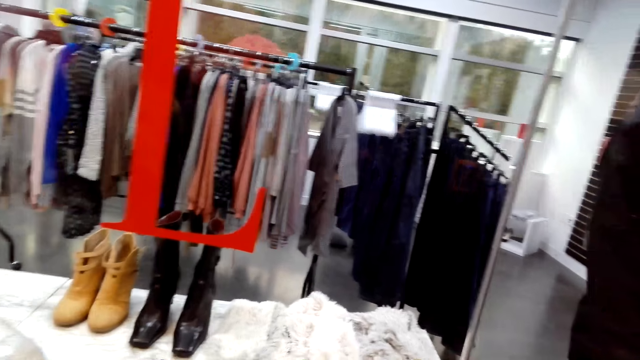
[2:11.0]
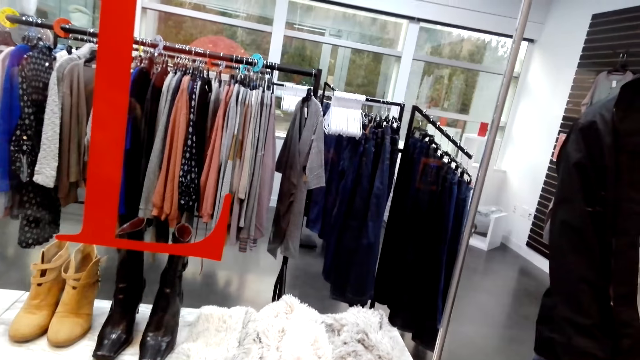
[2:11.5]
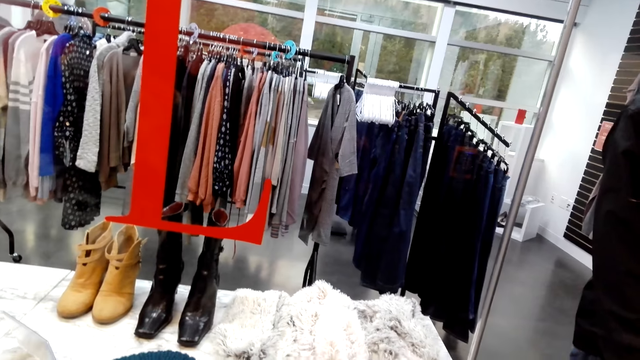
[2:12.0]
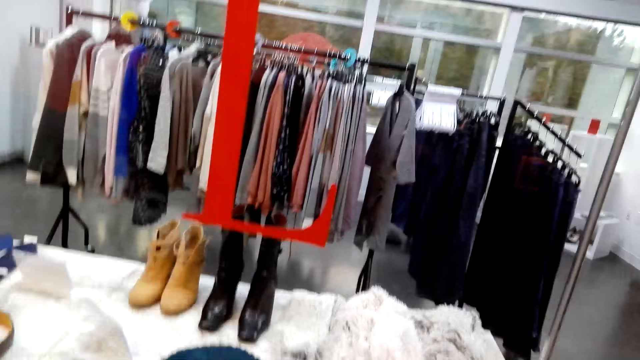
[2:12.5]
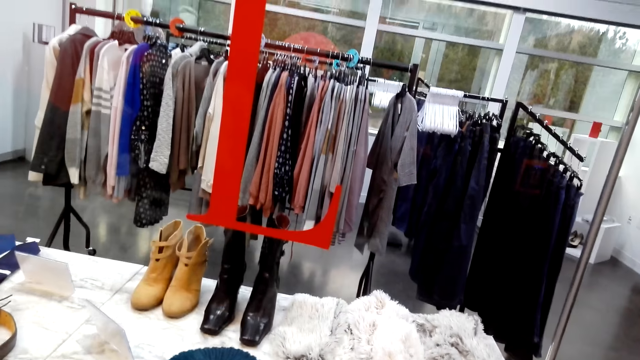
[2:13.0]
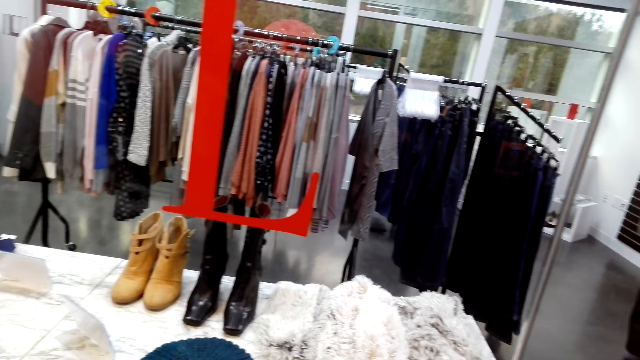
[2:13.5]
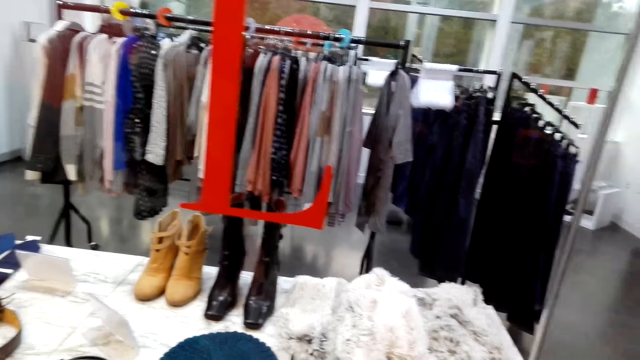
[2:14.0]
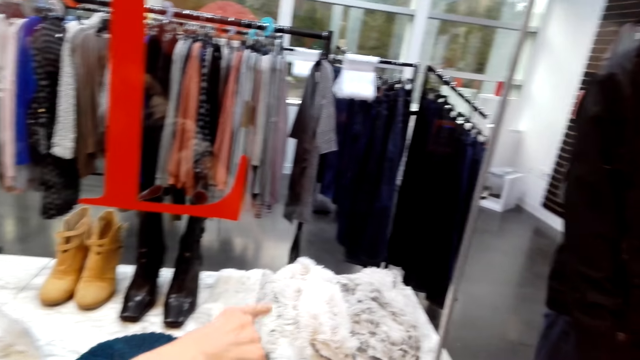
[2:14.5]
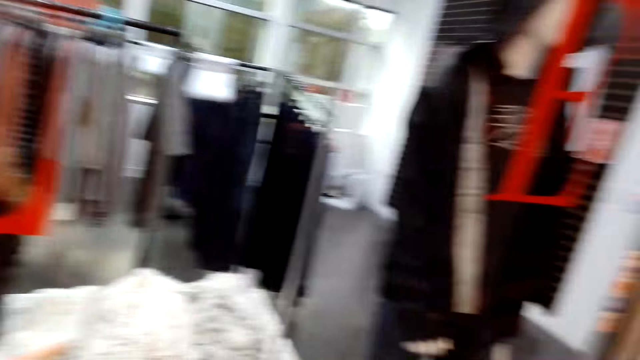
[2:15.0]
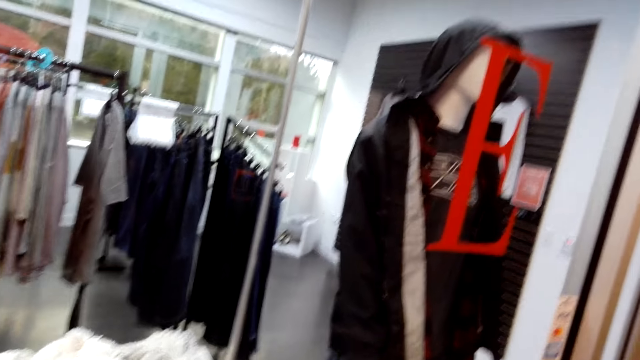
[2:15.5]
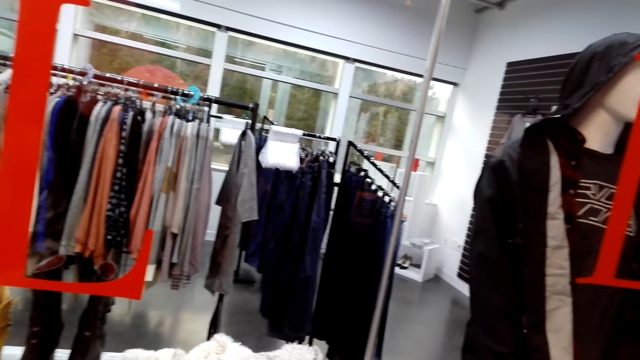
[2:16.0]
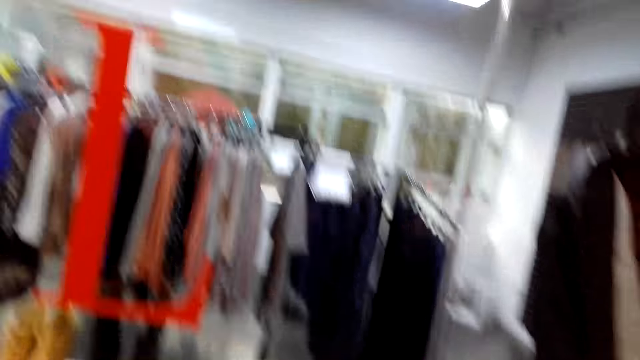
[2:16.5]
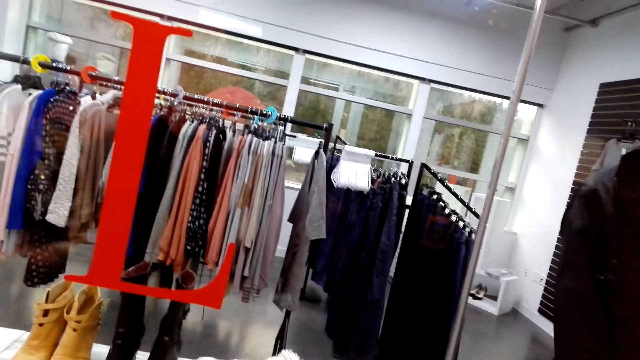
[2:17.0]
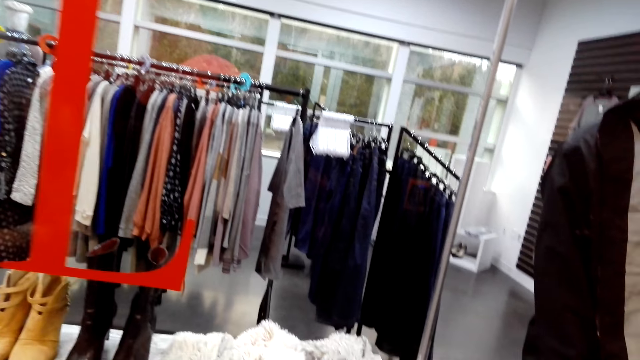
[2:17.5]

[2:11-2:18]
The camera wearer looks at the boots on the shelf.

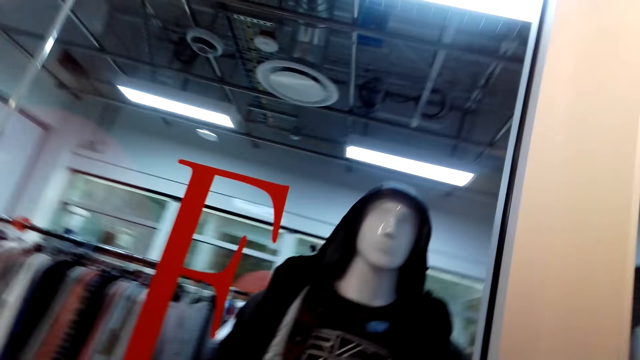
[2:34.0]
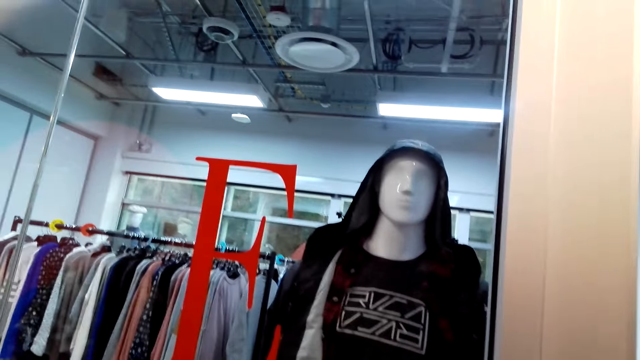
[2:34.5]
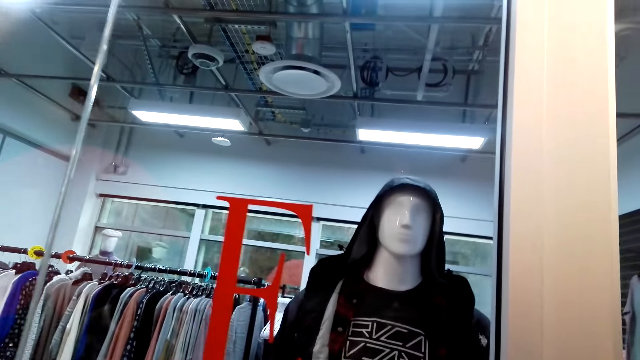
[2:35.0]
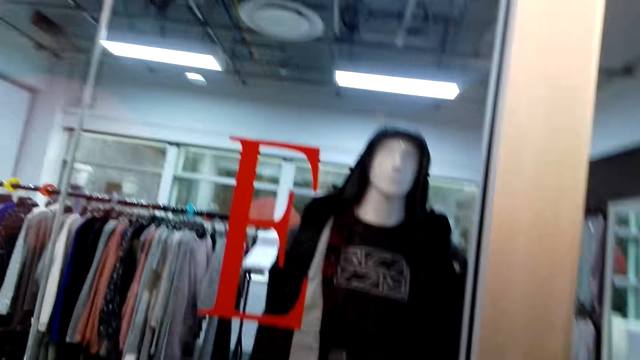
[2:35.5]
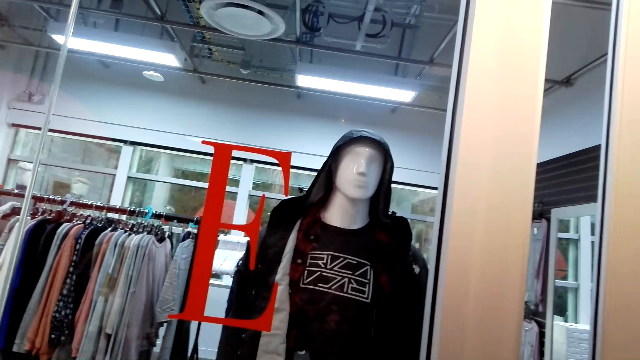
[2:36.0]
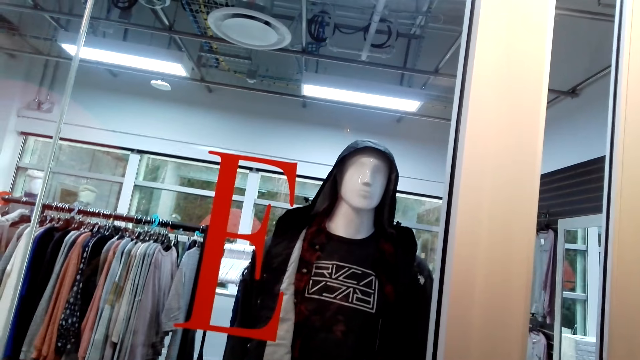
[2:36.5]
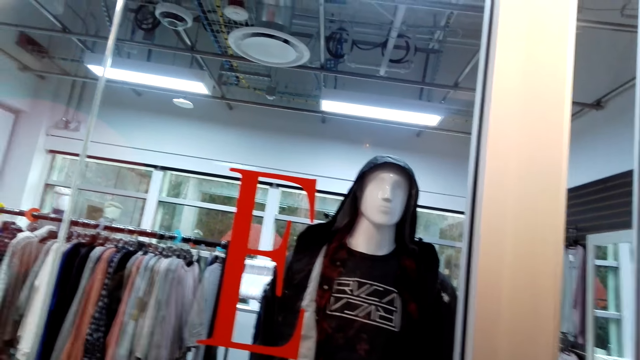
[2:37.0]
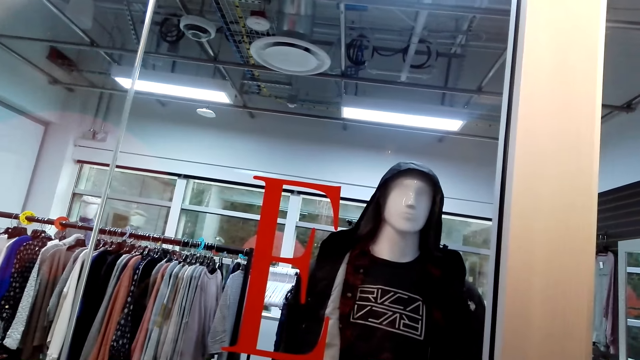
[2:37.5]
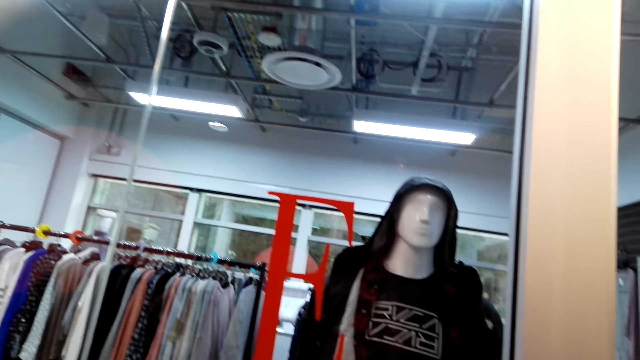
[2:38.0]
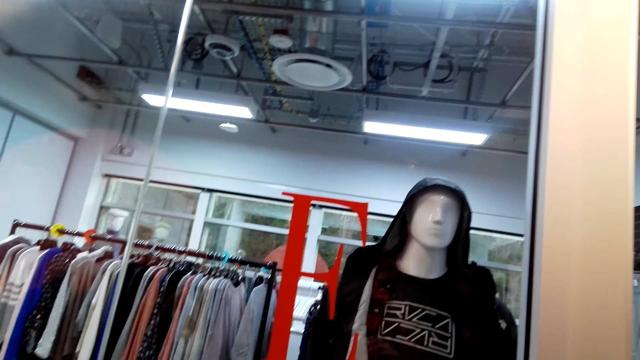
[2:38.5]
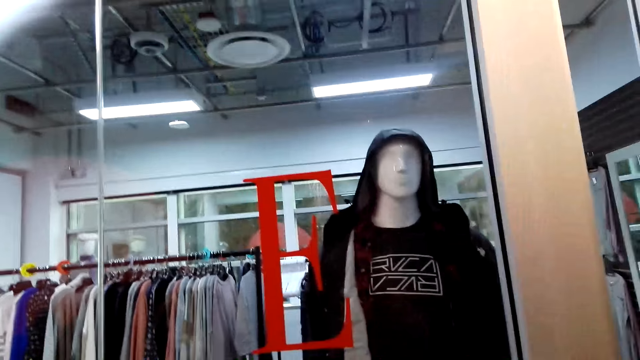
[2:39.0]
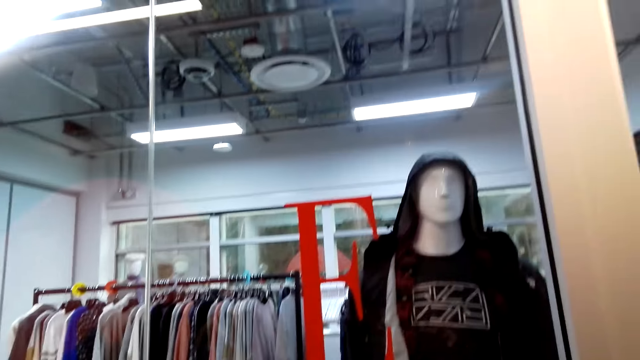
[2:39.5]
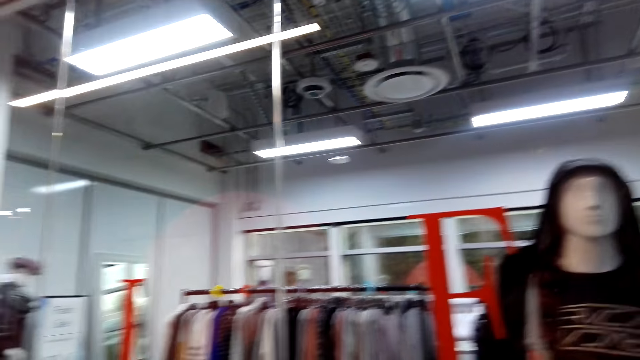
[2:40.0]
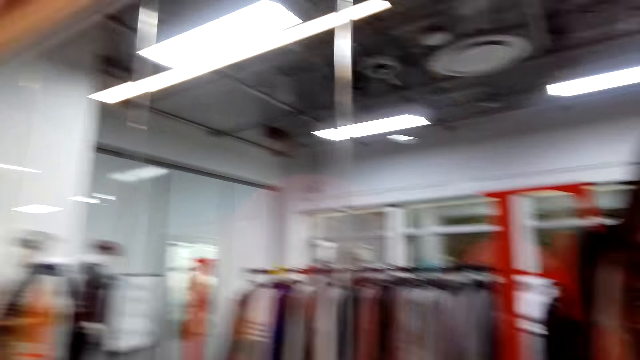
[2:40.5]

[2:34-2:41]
The camera wearer looks at a cloth model.

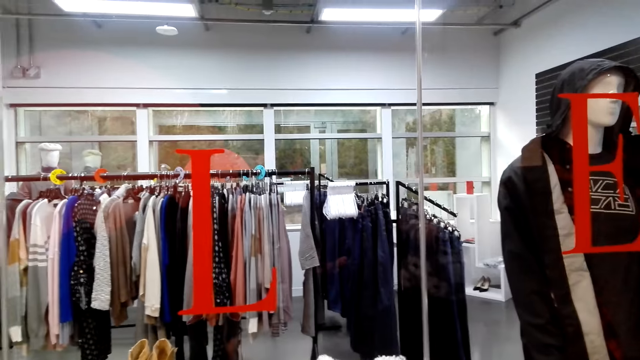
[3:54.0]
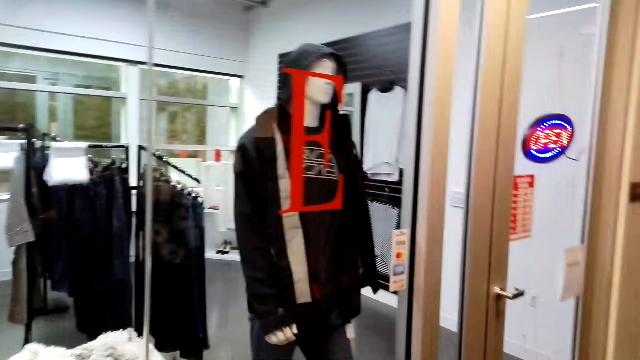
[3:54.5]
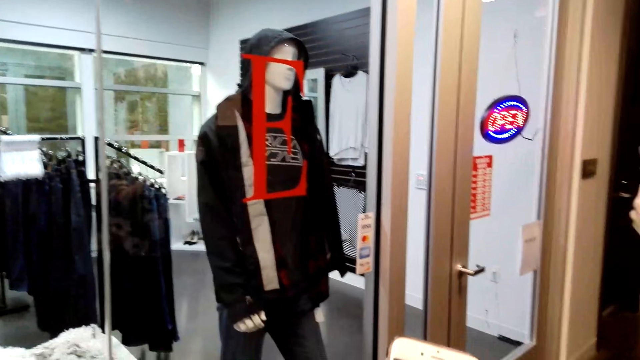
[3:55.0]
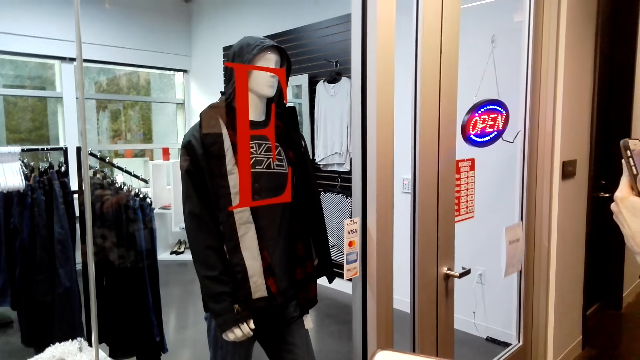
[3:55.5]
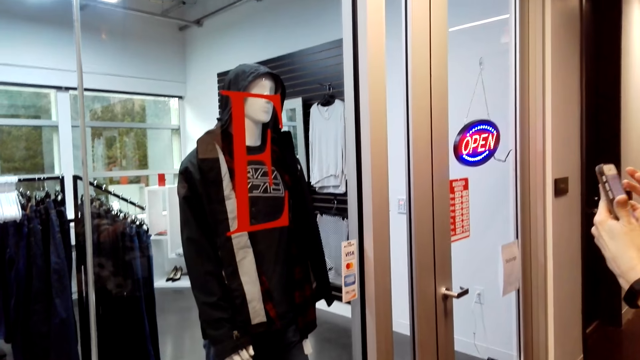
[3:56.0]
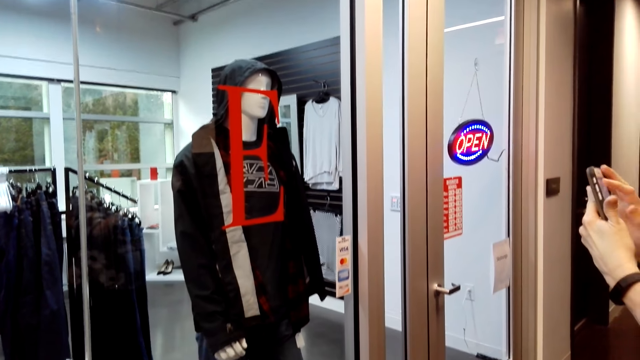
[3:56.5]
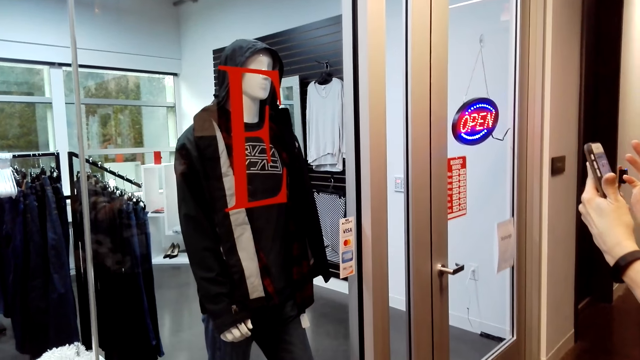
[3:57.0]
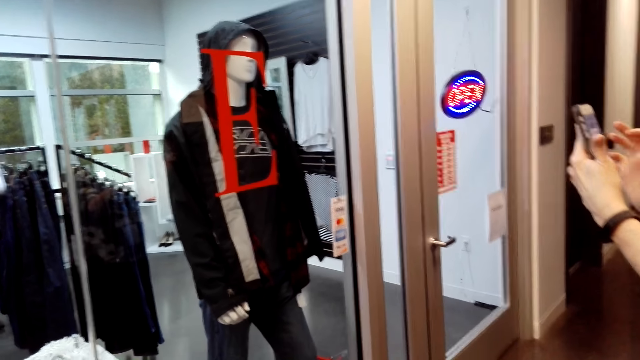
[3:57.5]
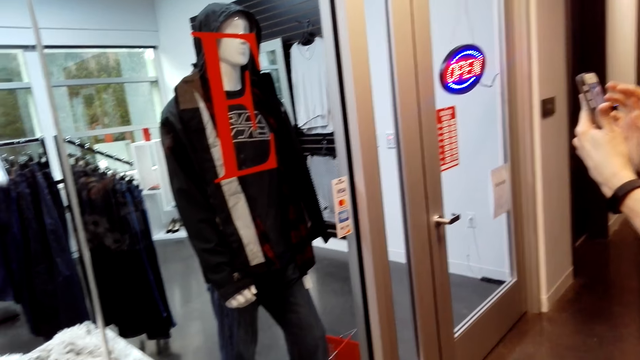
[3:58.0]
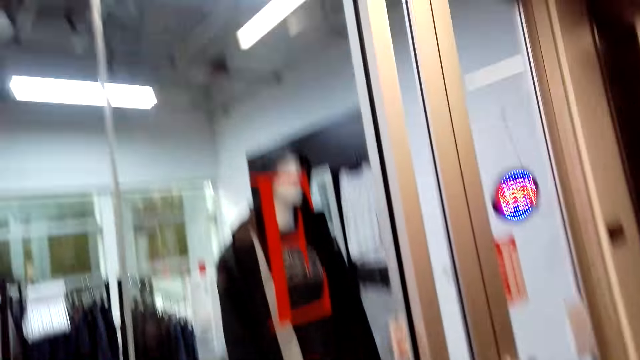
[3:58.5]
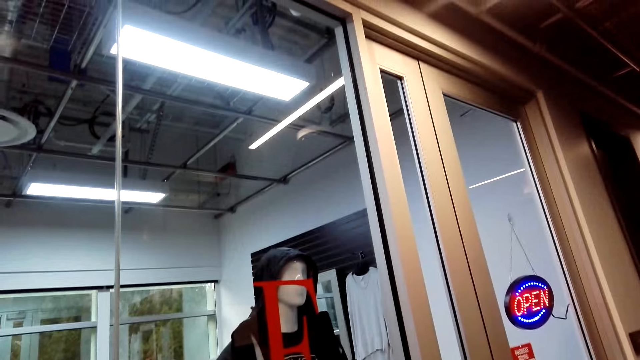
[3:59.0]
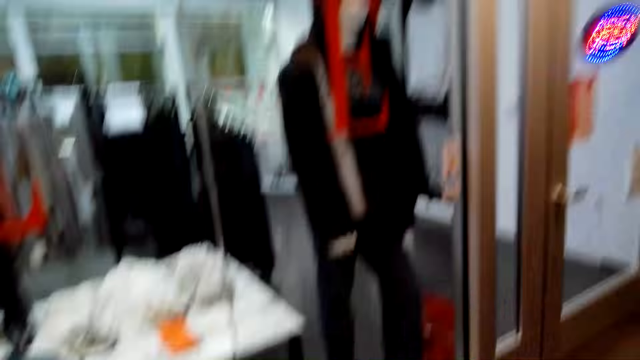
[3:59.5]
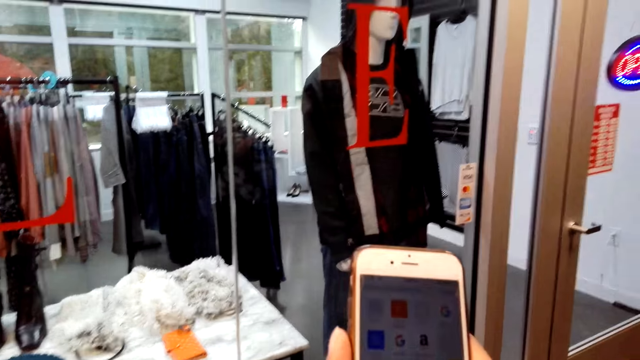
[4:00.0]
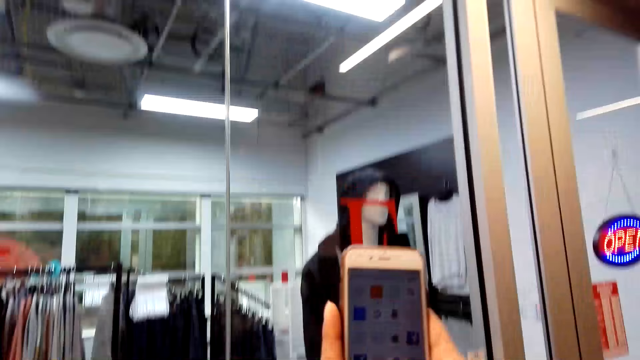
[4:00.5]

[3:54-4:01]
A woman scrolls on the cell phone.
